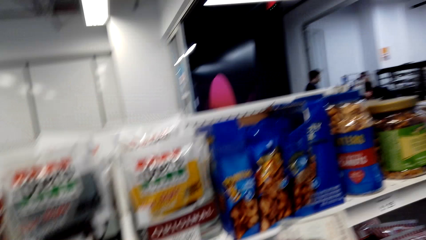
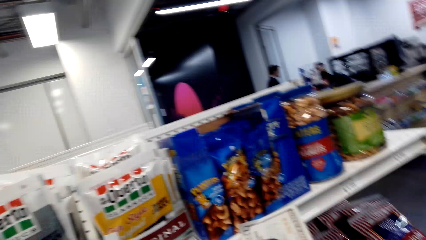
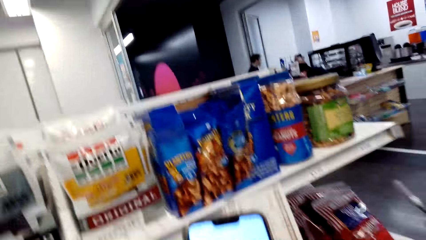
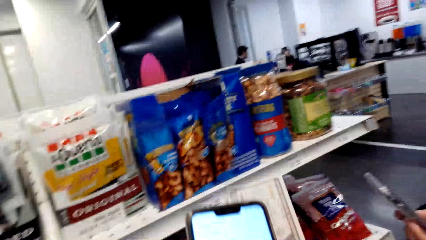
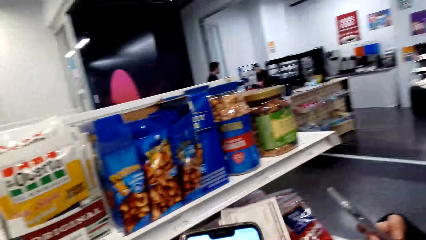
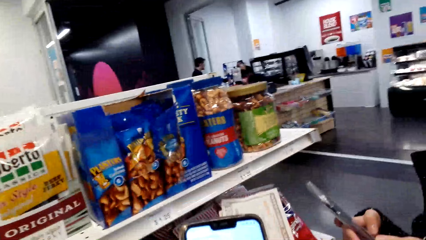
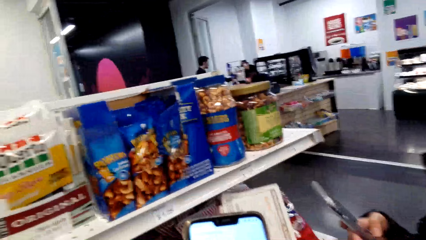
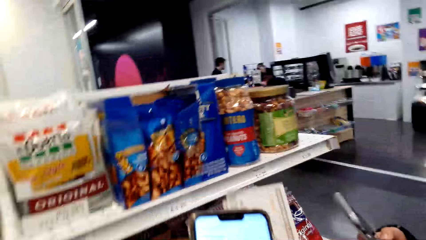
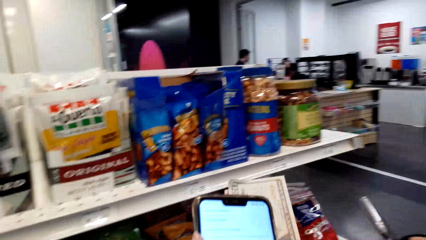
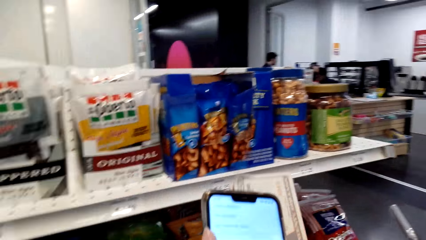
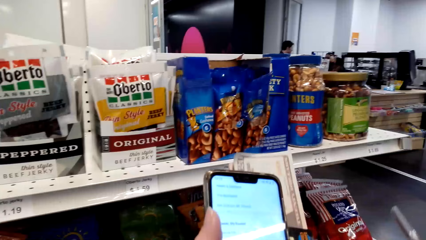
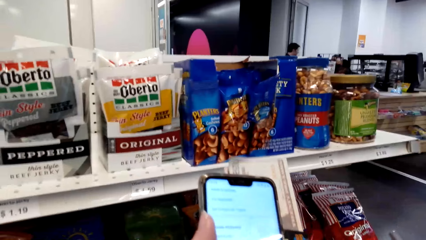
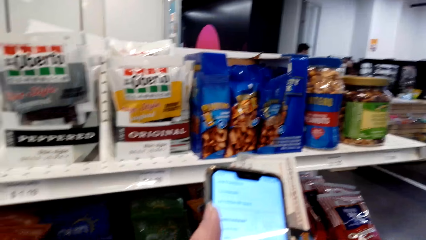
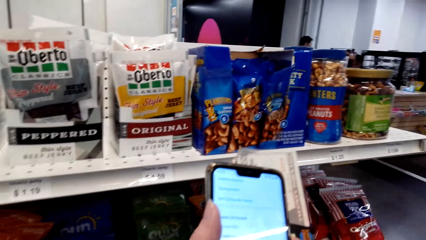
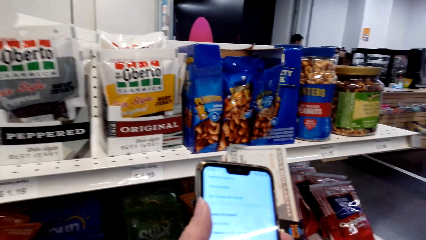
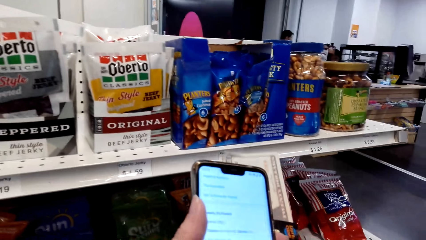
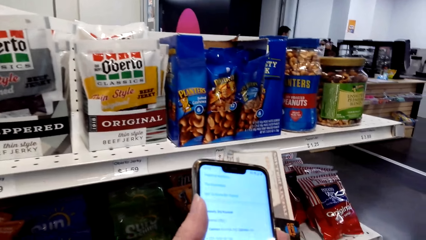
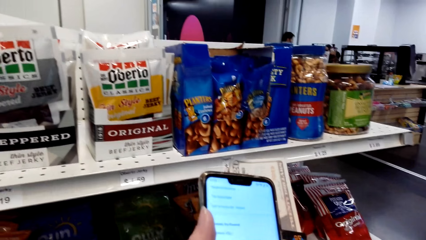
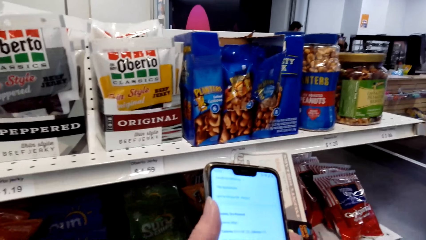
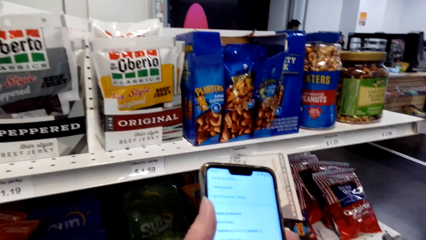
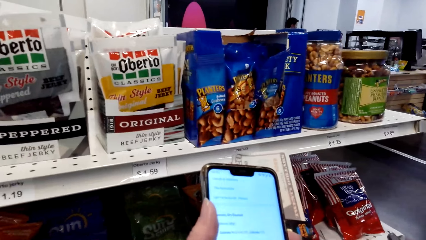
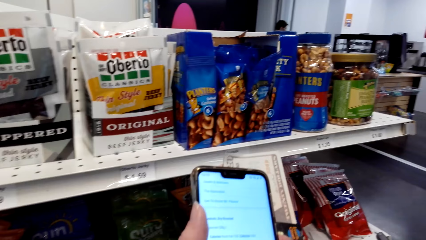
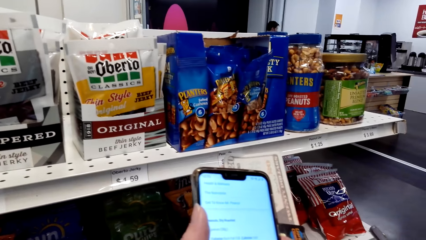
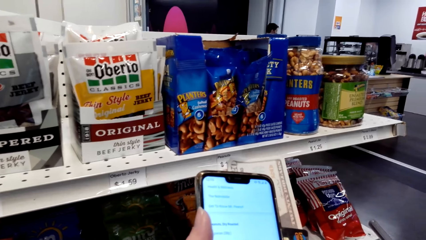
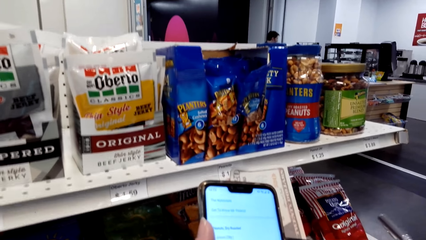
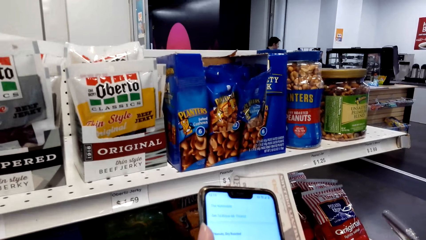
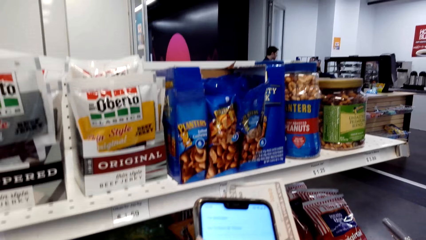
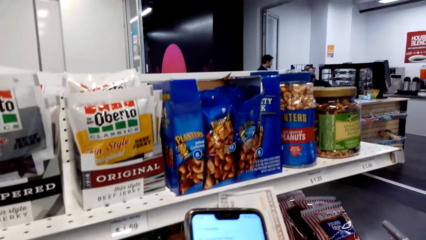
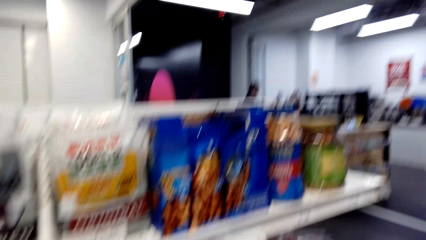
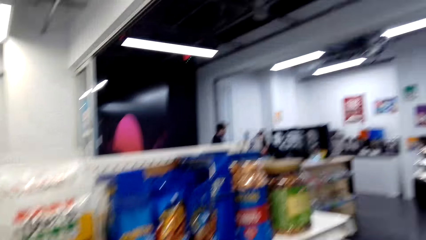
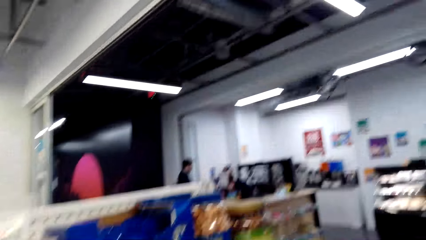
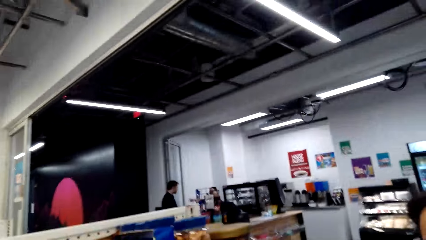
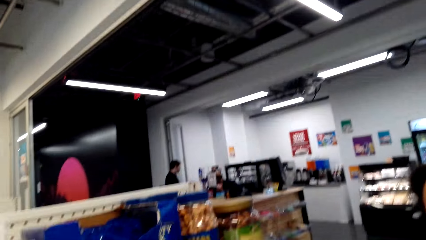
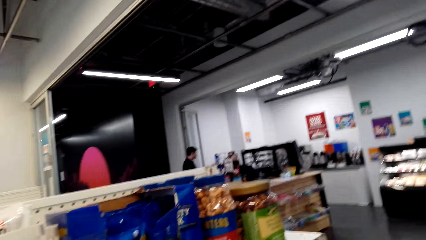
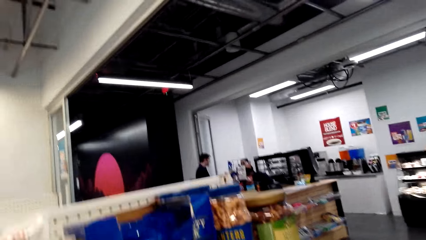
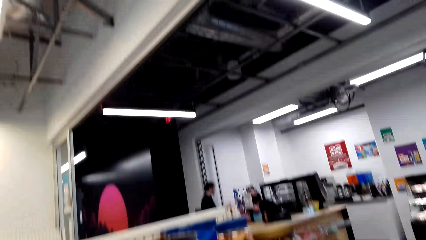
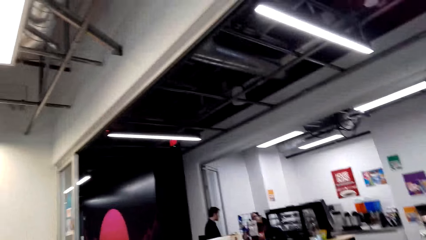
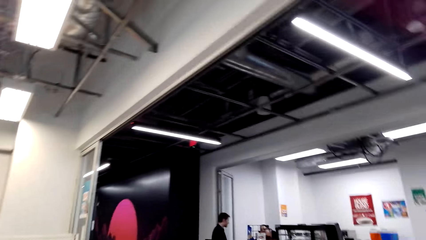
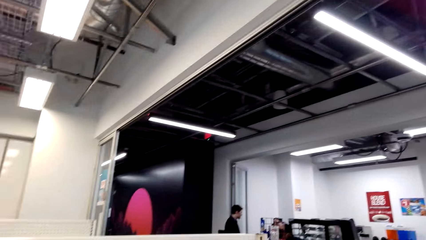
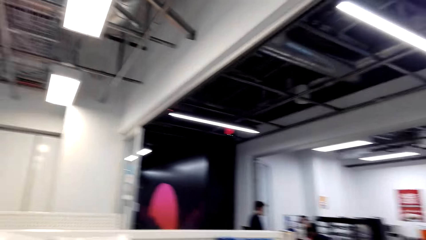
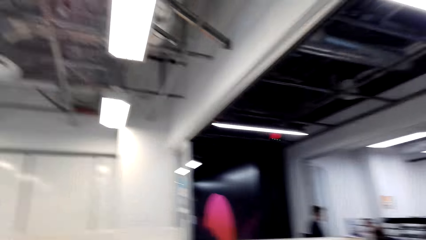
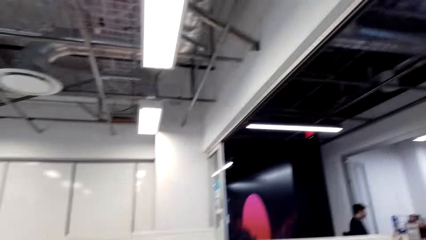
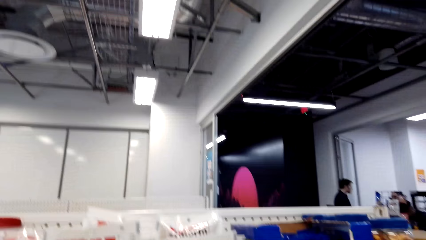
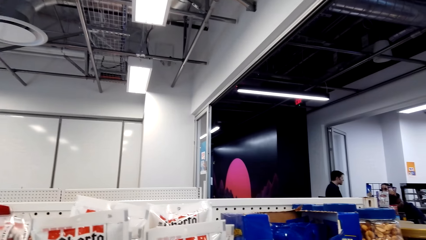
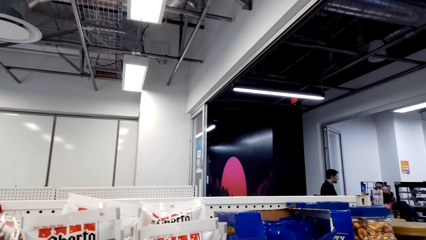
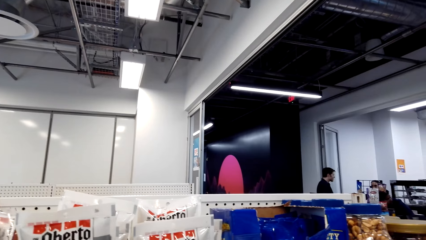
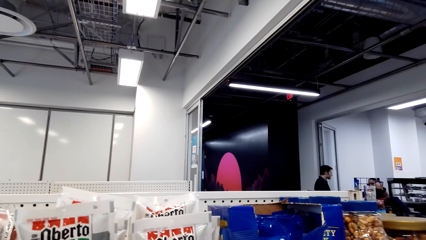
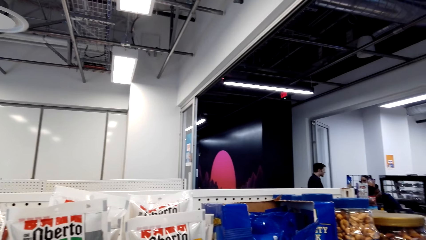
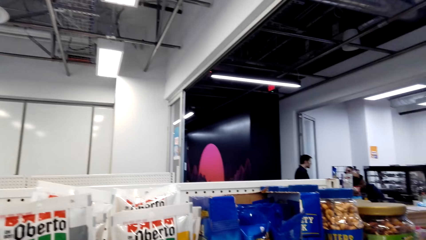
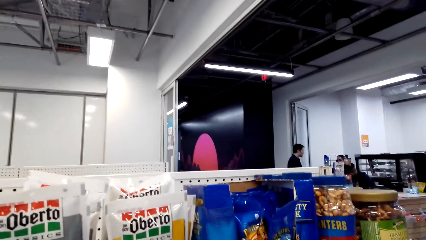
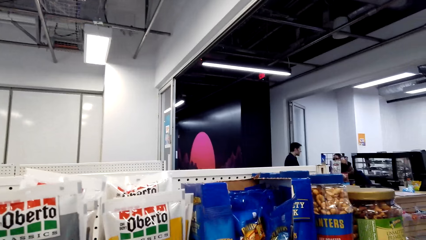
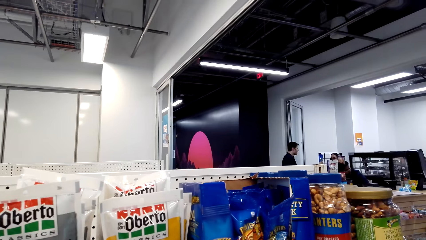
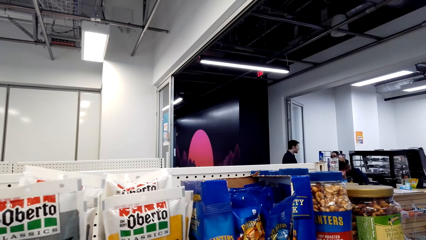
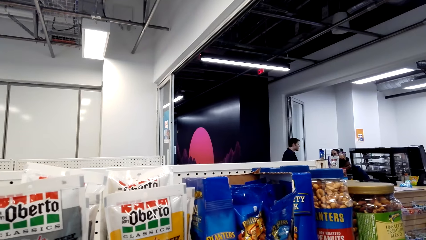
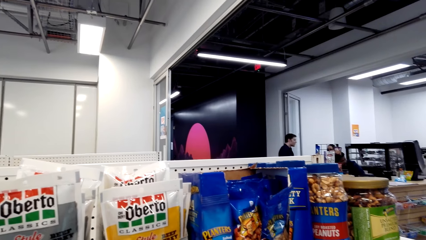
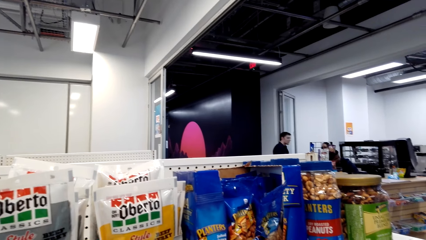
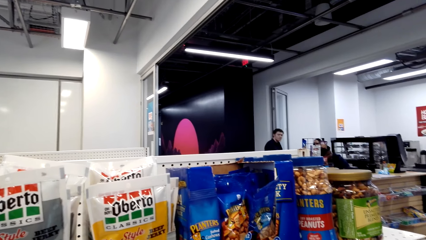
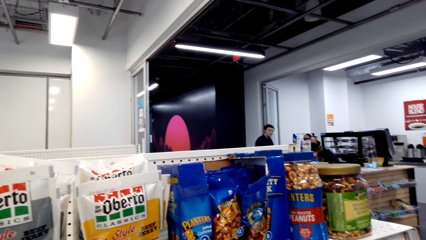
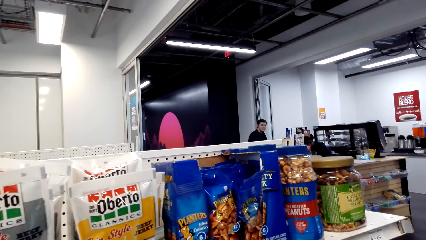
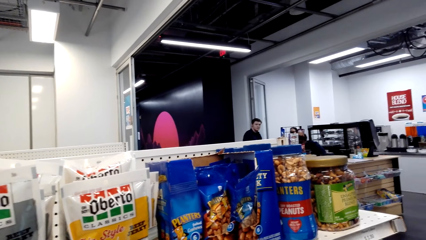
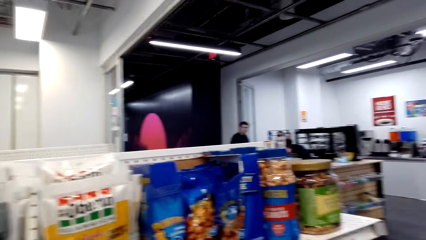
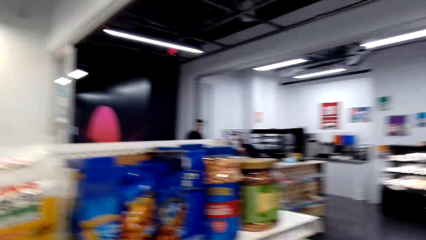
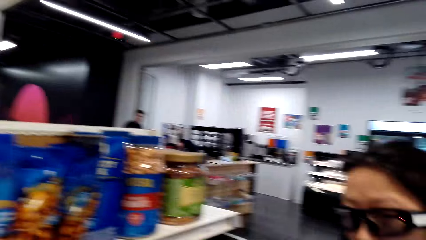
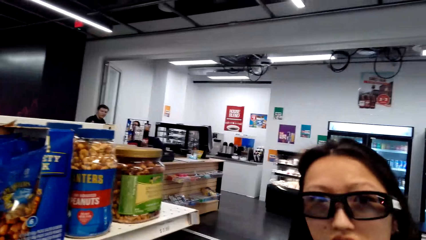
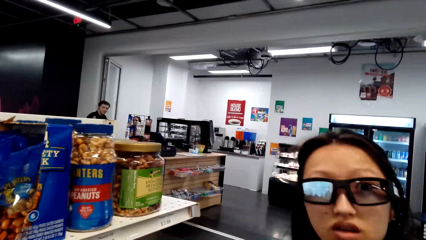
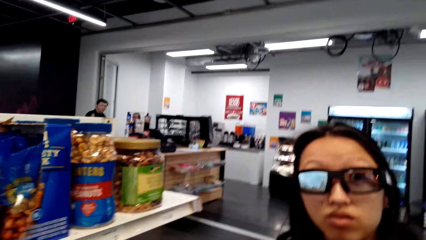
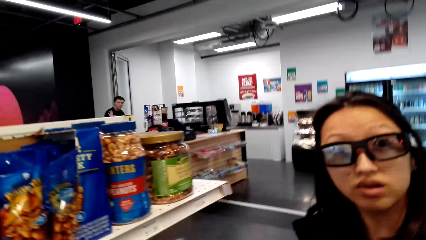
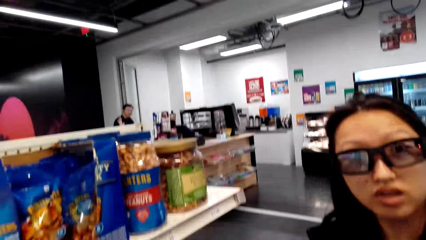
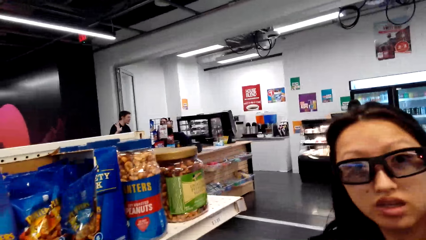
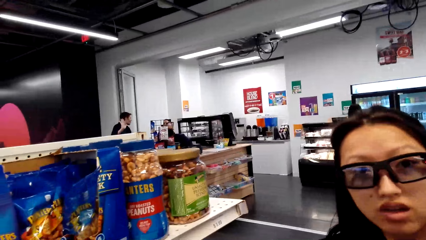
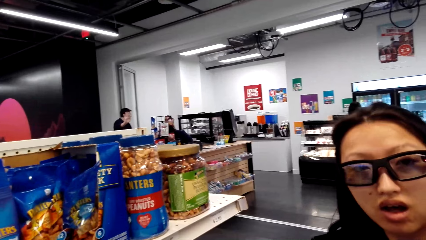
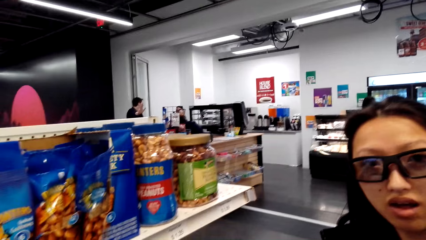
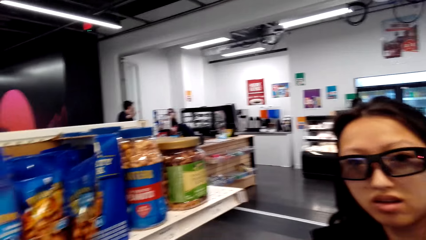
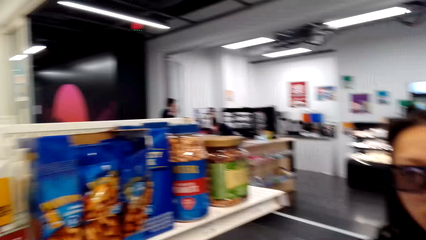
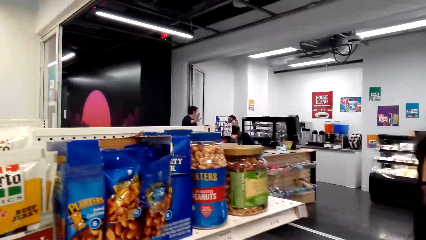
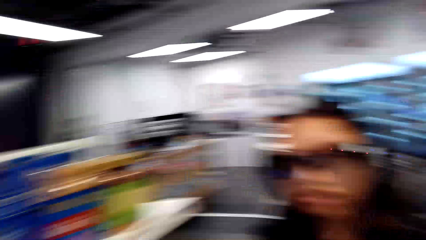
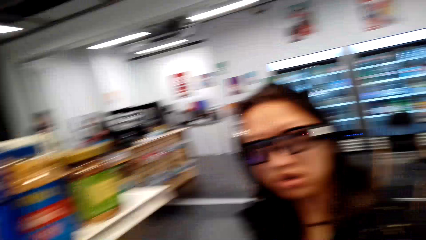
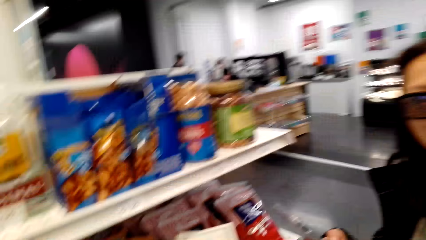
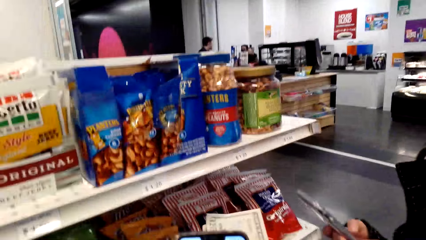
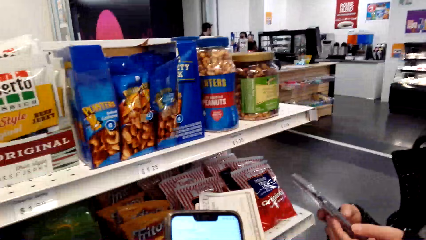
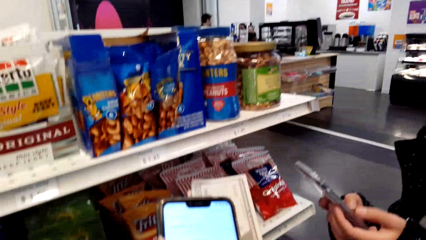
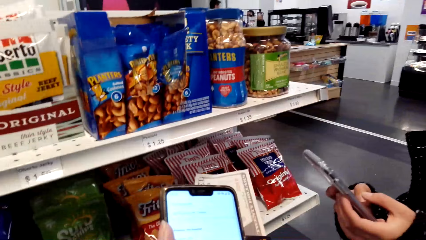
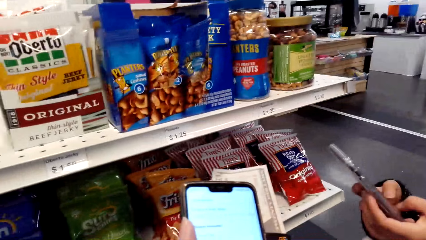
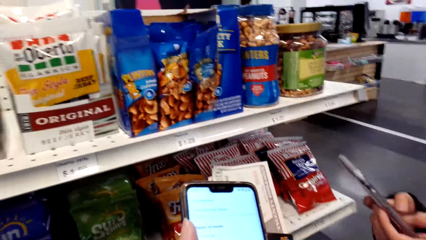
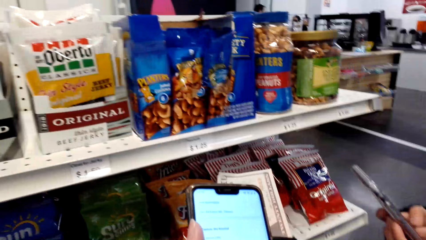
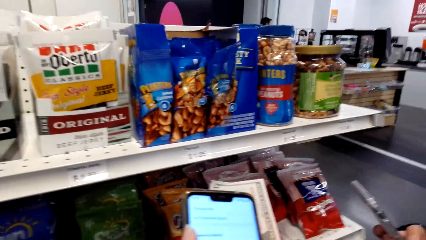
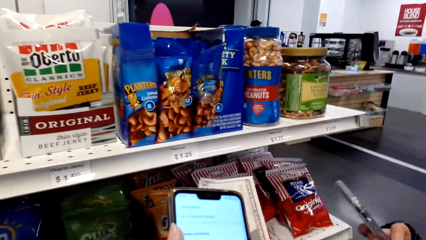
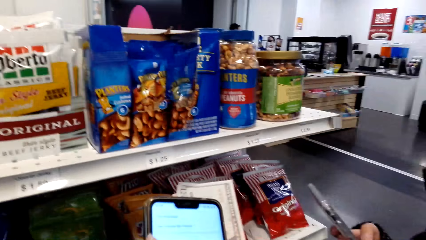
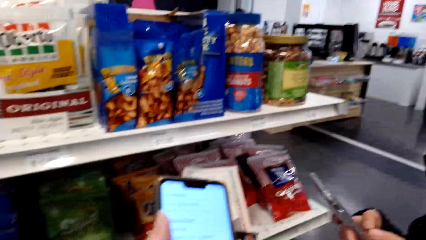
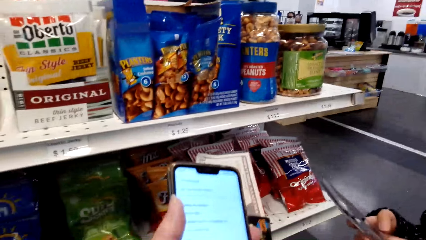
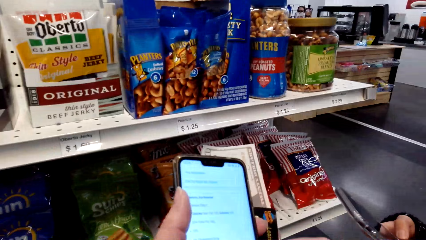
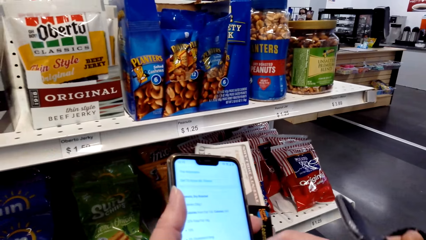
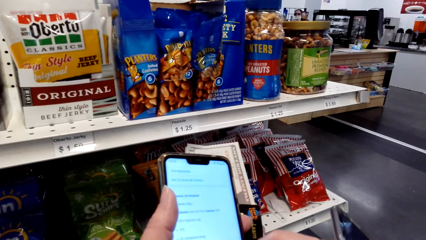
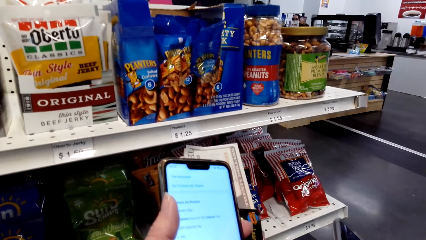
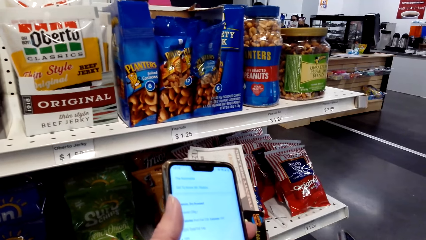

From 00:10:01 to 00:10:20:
The camera wearer looks around. They use the phone. They look around. A woman looks at the camera wearer. The woman talks to the camera wearer. The woman operates a phone. The camera wearer uses the phone.
